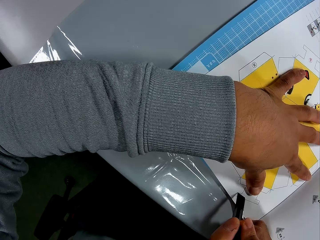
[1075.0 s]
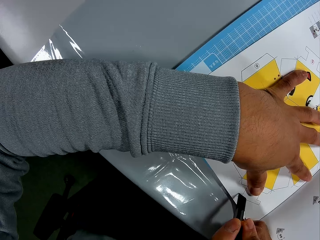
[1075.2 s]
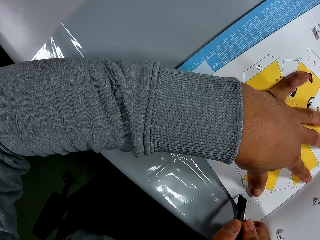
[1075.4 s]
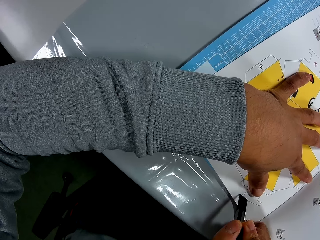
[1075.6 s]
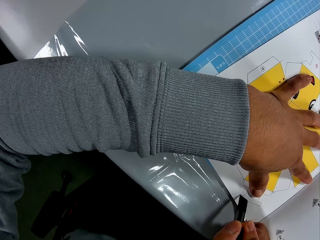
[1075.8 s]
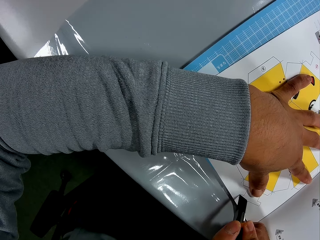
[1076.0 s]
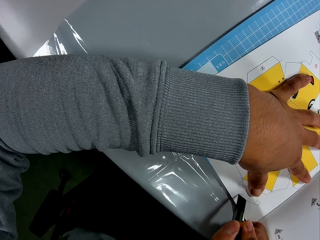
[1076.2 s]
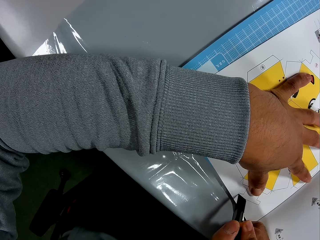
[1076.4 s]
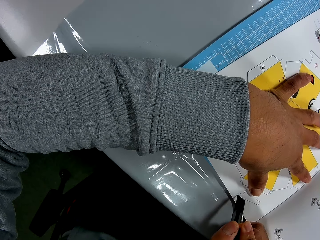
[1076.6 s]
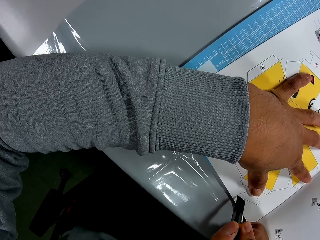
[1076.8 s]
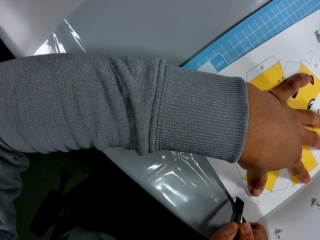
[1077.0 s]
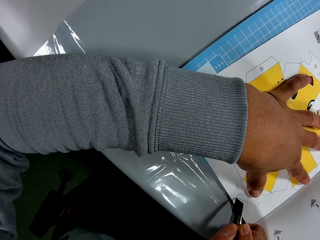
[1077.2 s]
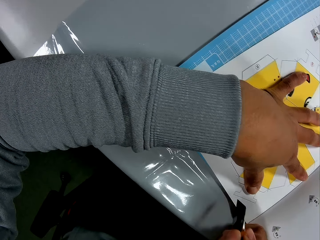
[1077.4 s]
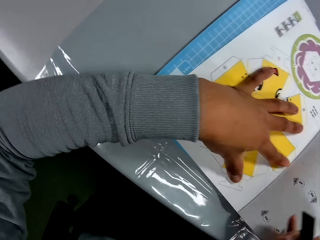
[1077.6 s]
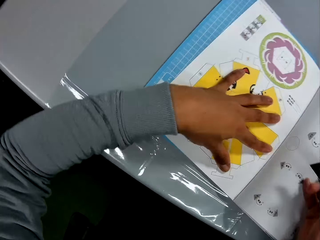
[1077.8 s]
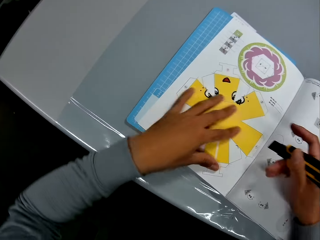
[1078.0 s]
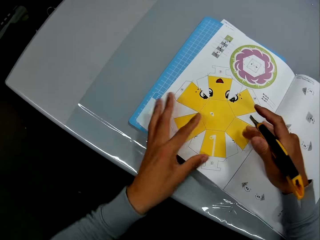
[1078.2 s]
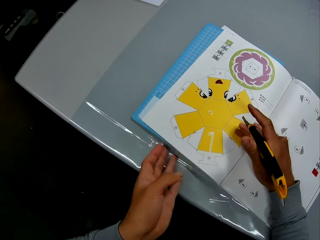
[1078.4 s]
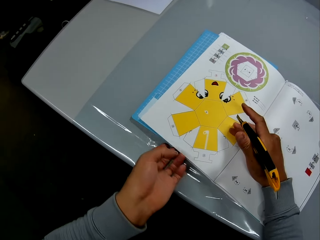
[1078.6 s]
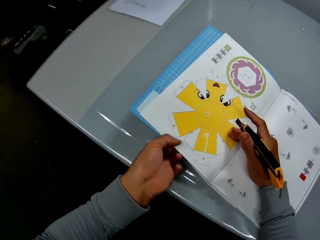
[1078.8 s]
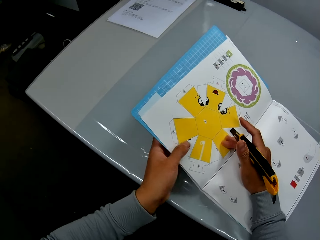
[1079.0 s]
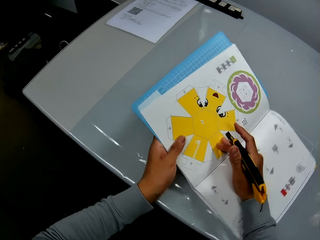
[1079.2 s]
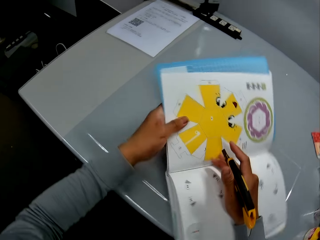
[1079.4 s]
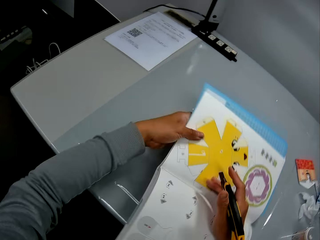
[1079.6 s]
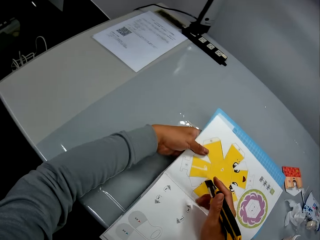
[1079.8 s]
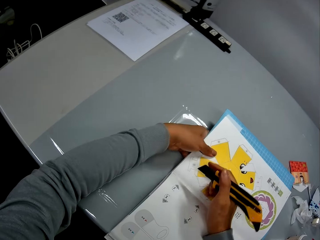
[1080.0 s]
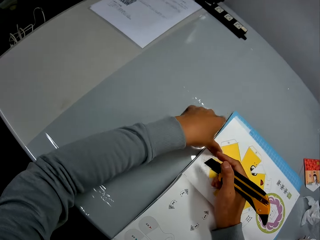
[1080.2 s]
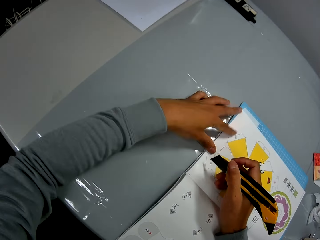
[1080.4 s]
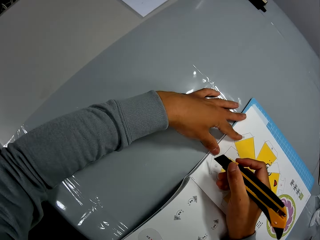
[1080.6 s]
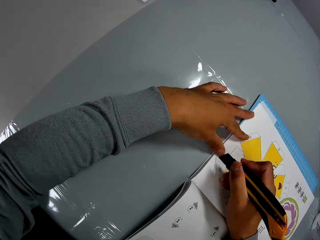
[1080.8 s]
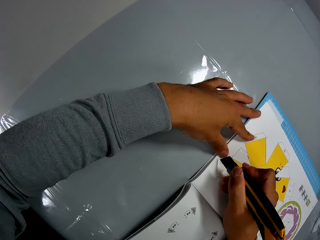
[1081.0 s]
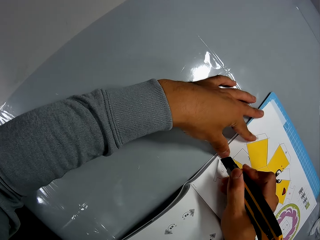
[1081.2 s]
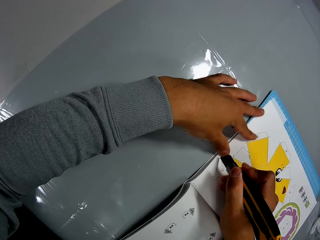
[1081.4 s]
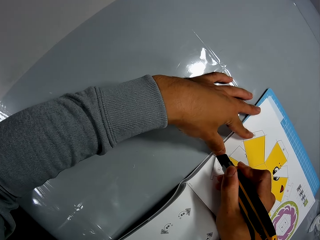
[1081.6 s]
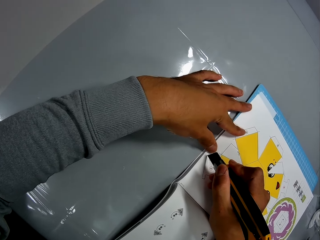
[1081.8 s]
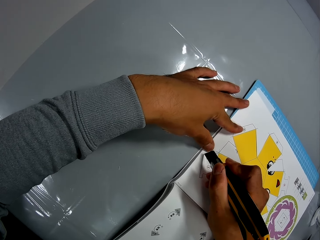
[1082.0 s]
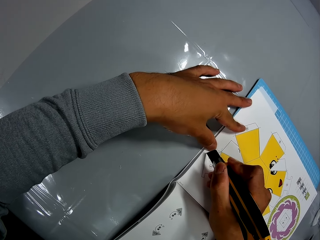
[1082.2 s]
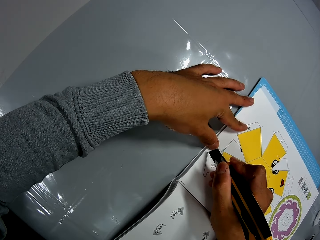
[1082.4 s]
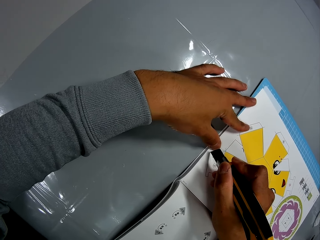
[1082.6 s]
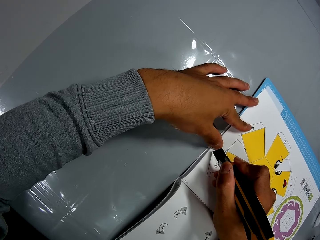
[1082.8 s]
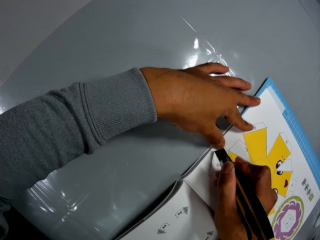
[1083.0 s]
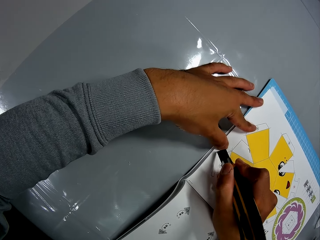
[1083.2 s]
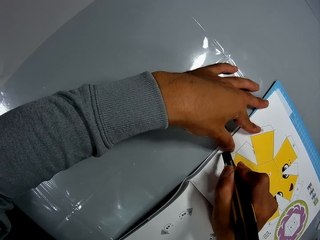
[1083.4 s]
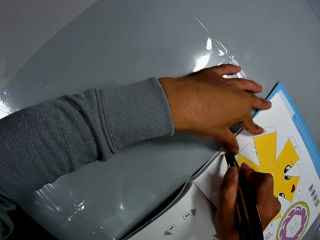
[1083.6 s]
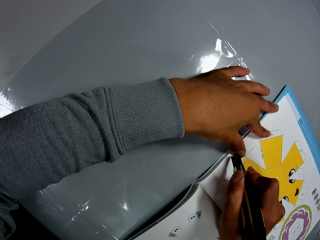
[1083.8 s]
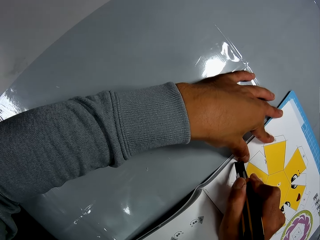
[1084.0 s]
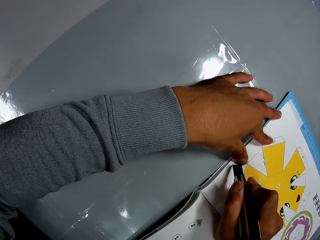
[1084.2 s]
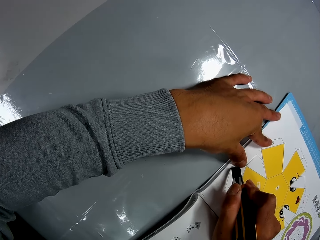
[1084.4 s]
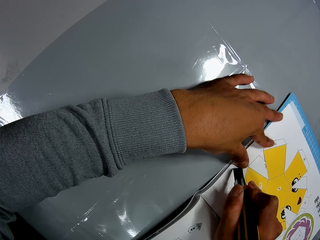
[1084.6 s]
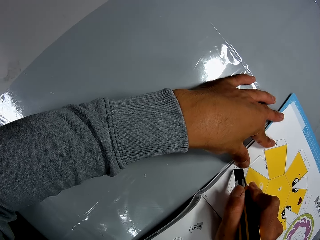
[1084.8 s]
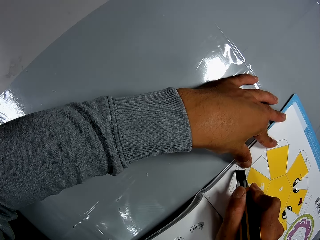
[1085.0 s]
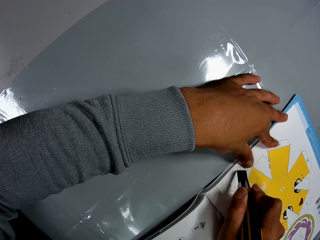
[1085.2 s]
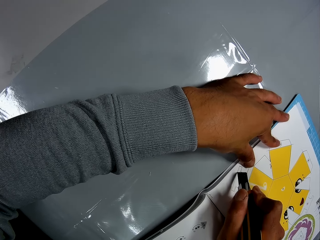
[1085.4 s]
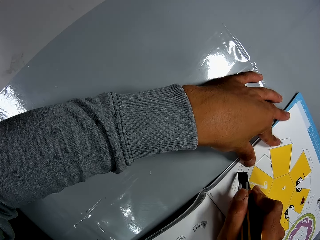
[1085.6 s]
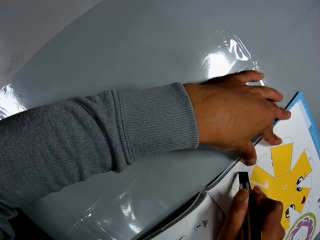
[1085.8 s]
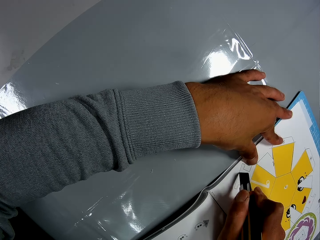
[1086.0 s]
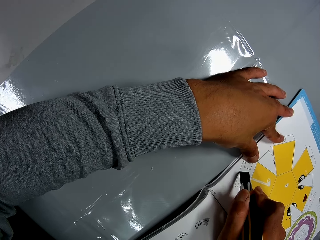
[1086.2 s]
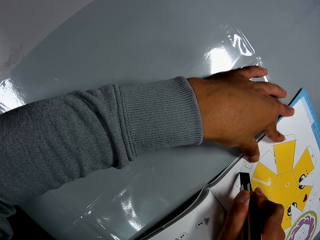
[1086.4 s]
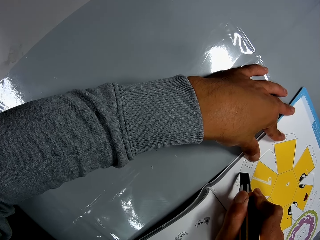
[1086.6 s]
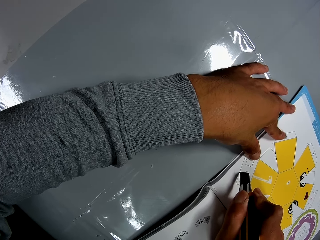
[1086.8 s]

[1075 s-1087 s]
The camera wearer stares at the book. He rotates the craft book. He places his left hand on the craft book. He continues to cut the paper craft from the craft book.

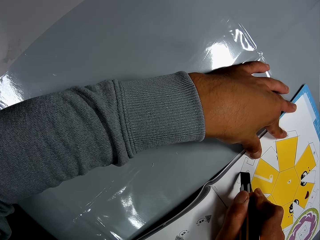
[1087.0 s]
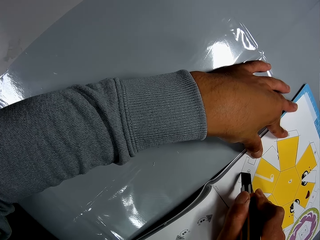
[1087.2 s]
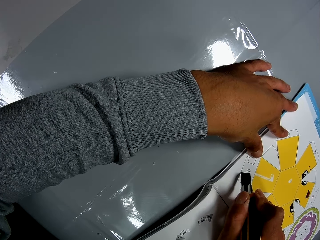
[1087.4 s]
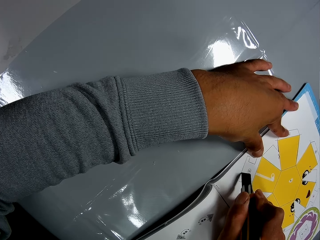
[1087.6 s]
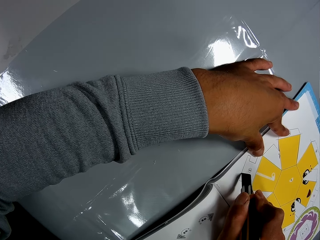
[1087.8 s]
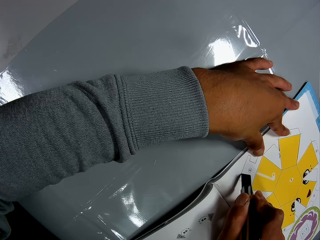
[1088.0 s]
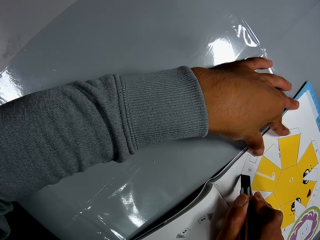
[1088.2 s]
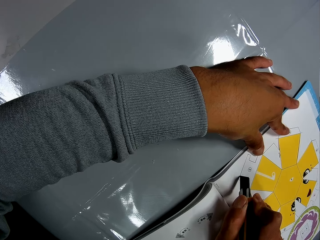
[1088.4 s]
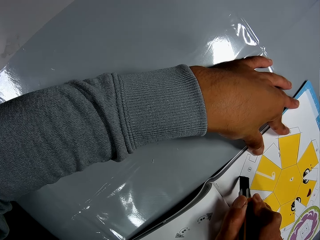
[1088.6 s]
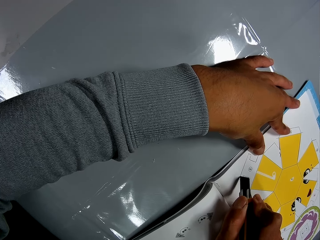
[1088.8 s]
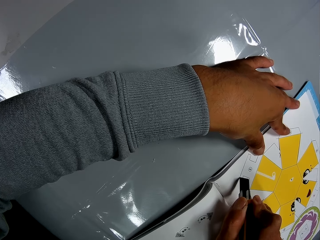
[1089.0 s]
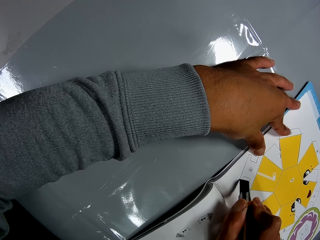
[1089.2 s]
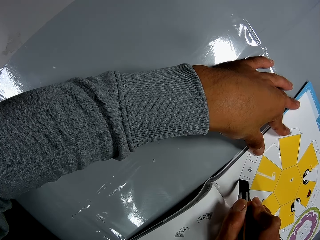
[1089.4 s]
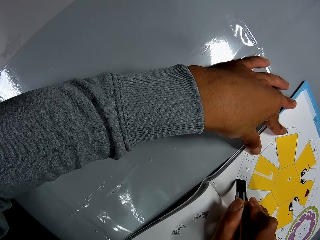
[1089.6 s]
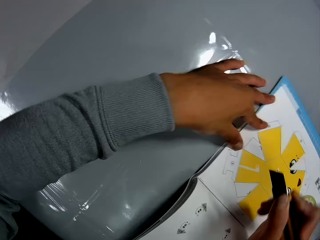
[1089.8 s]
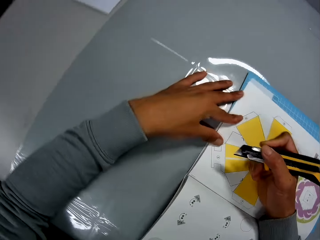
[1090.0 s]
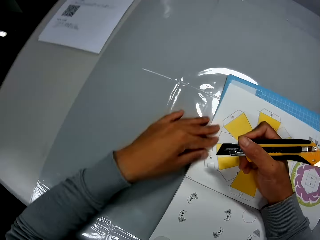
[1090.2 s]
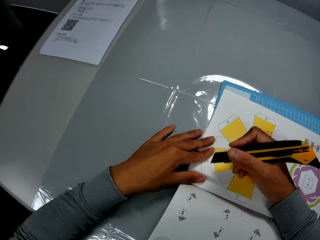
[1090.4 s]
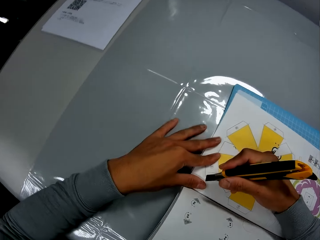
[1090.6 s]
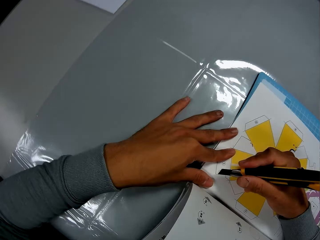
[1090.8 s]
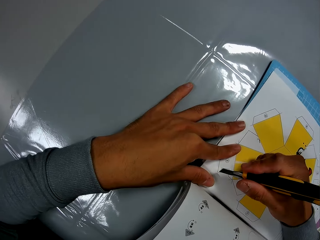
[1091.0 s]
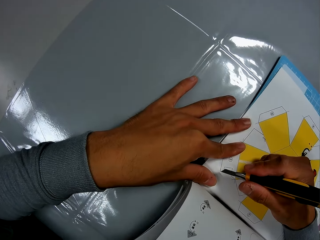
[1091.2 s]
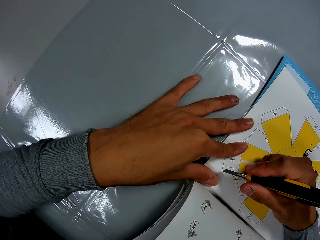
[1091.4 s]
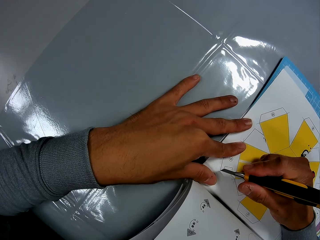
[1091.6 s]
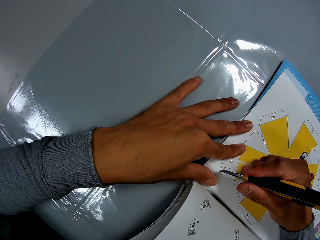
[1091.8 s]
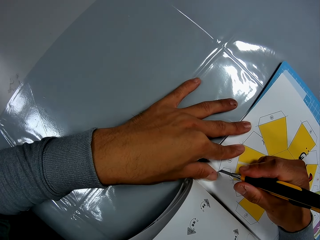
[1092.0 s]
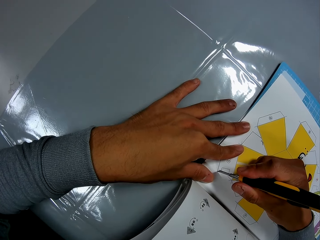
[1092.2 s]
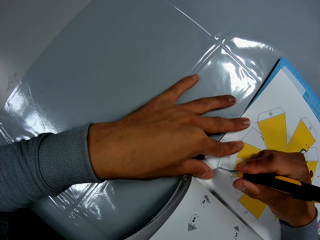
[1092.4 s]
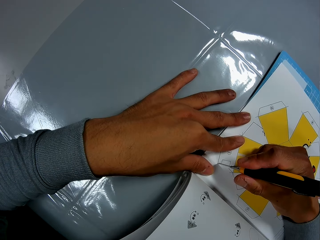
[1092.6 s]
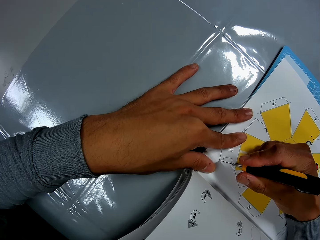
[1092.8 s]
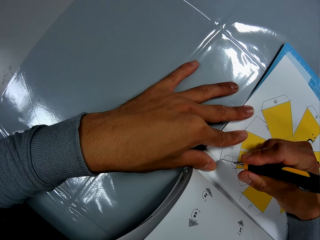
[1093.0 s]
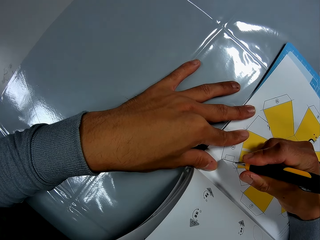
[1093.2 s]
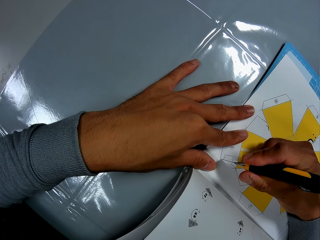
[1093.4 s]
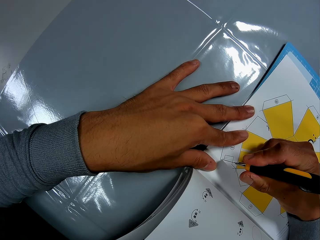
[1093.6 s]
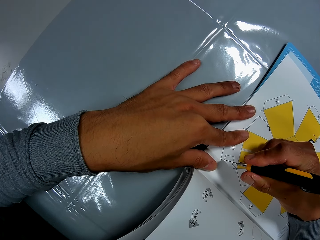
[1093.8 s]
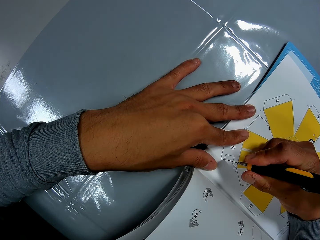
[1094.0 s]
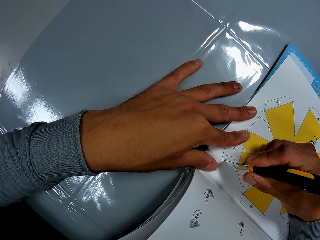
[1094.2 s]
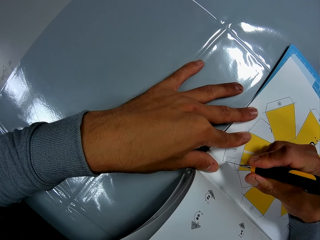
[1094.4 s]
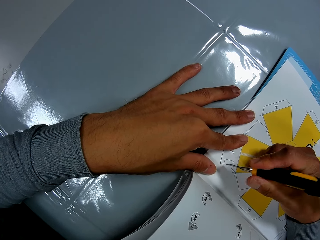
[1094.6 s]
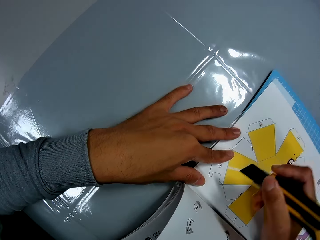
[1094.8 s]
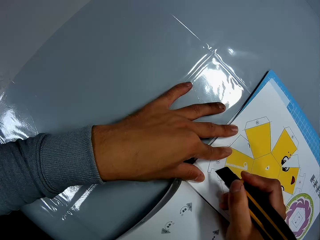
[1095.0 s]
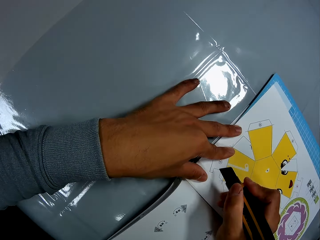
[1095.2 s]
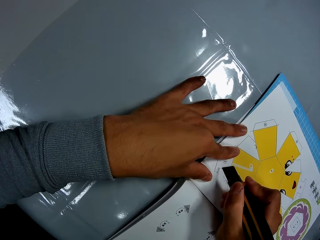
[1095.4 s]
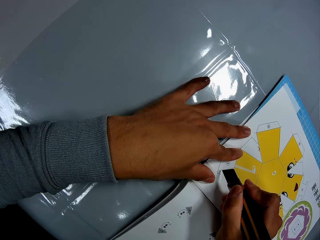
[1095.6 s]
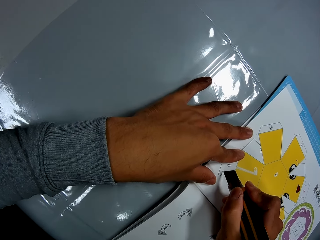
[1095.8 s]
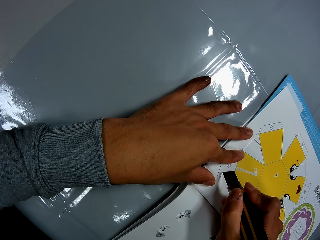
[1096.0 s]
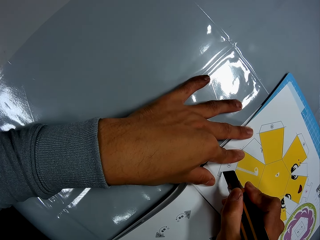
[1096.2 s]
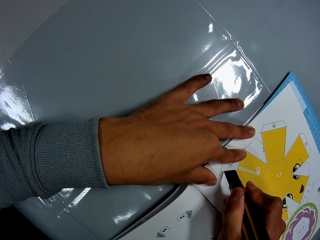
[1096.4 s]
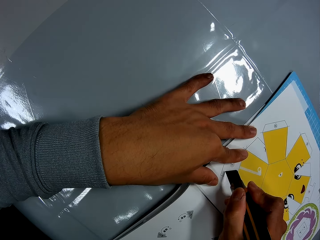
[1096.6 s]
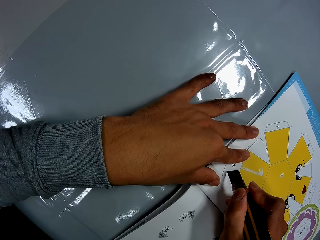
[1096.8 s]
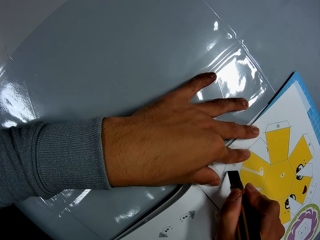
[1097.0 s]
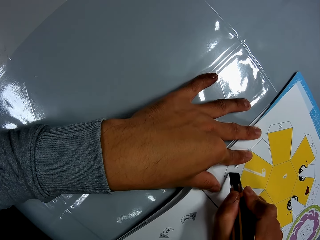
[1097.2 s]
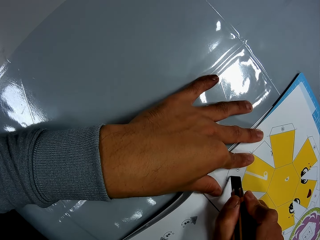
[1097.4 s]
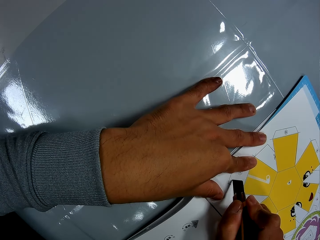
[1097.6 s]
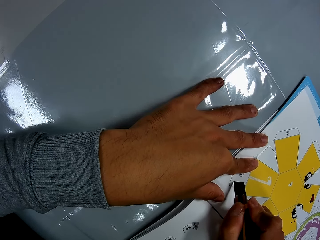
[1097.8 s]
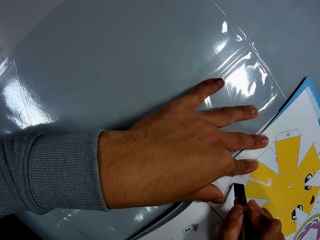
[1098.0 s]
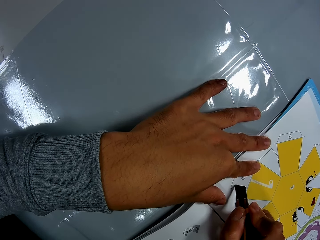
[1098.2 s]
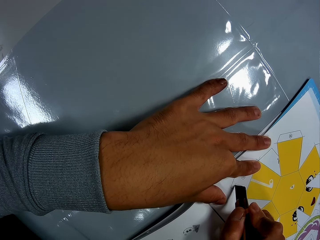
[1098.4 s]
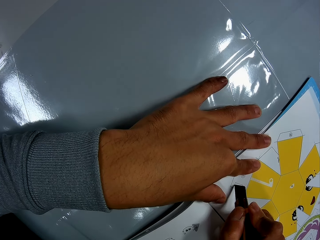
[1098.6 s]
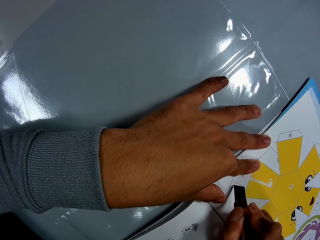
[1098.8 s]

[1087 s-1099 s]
The camera wearer stares at the book. They cut a page on the book. They adjust the craft knife on the craft pieces book page. They cut the craft pieces book page using the craft knife on the mat craft board.
